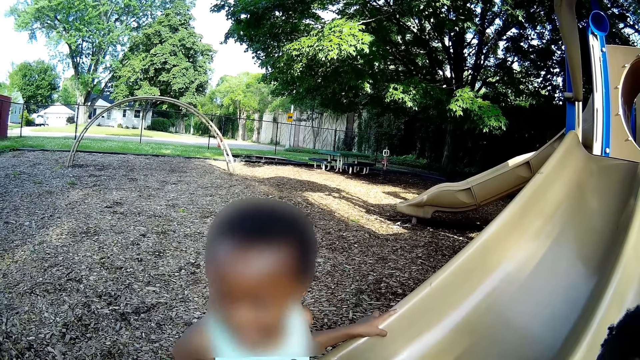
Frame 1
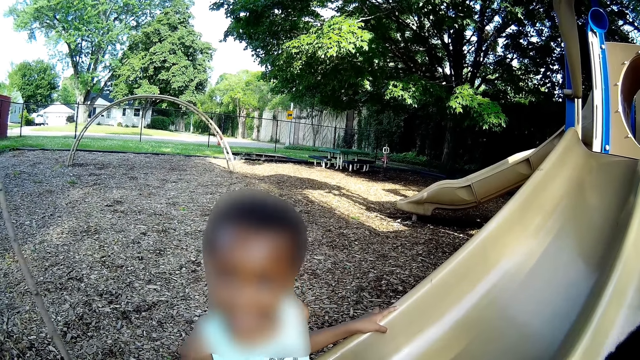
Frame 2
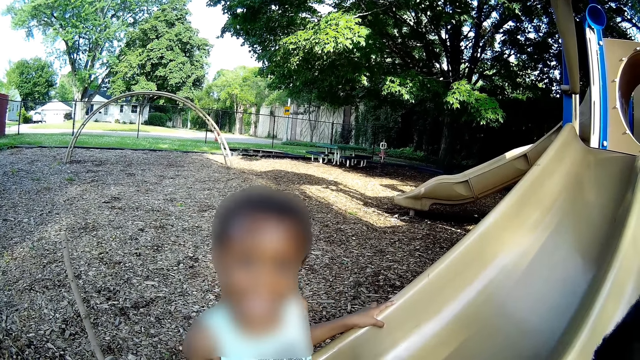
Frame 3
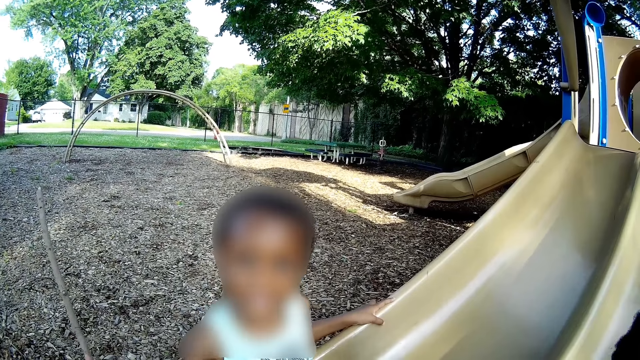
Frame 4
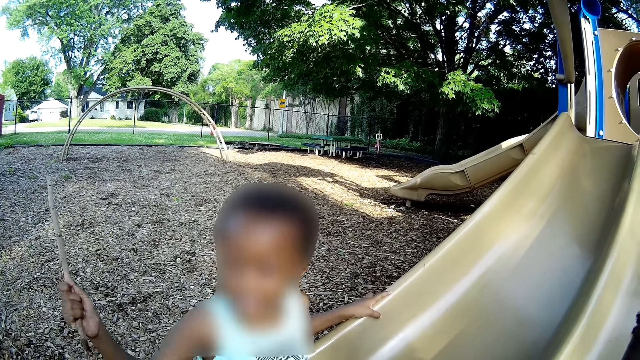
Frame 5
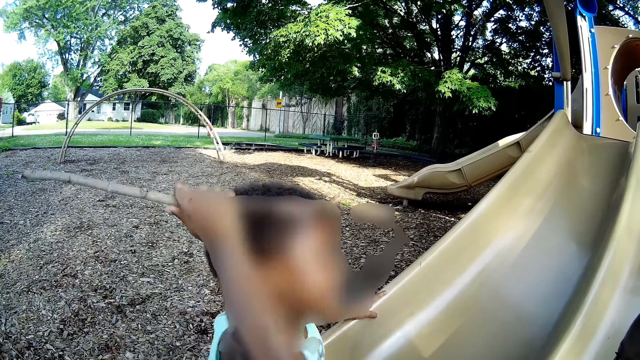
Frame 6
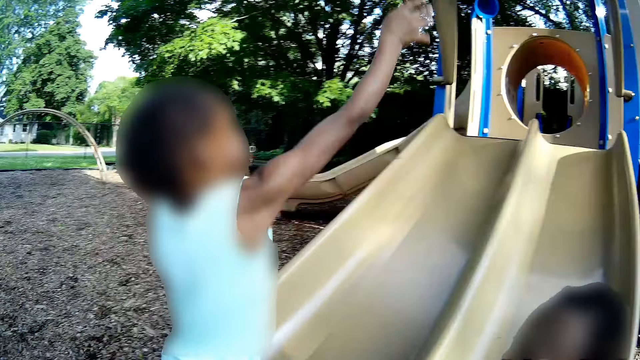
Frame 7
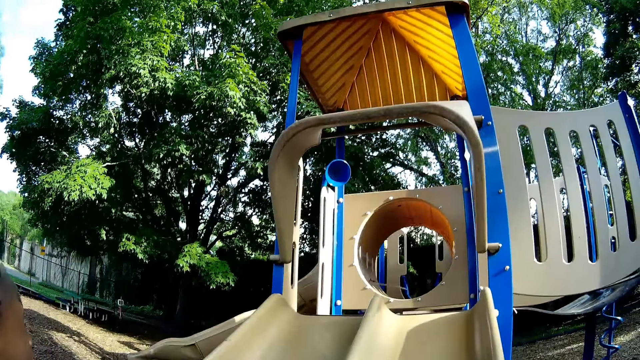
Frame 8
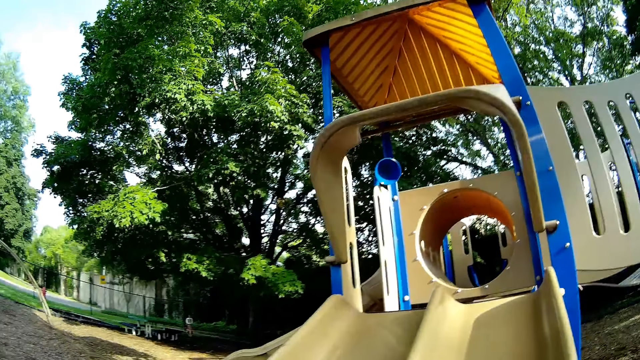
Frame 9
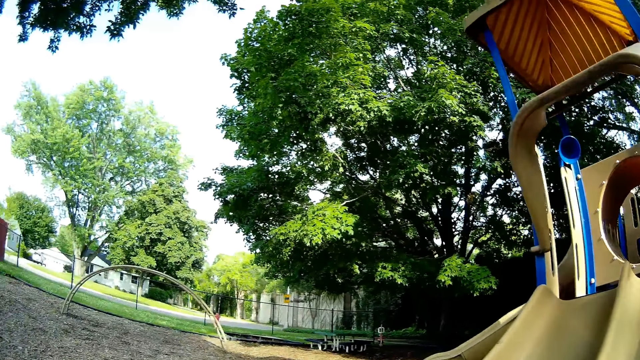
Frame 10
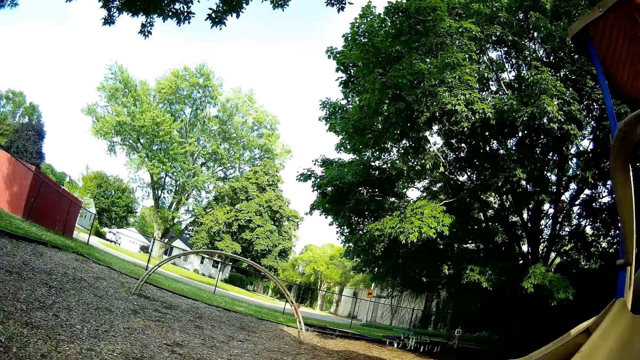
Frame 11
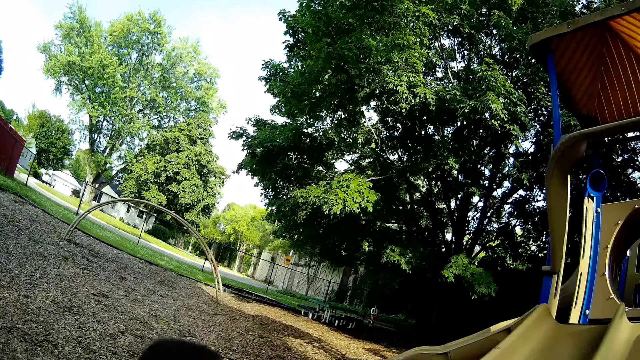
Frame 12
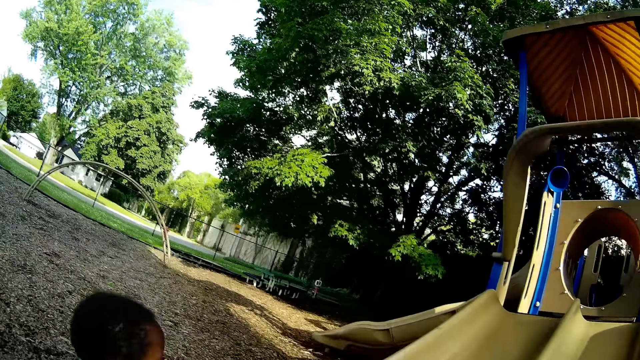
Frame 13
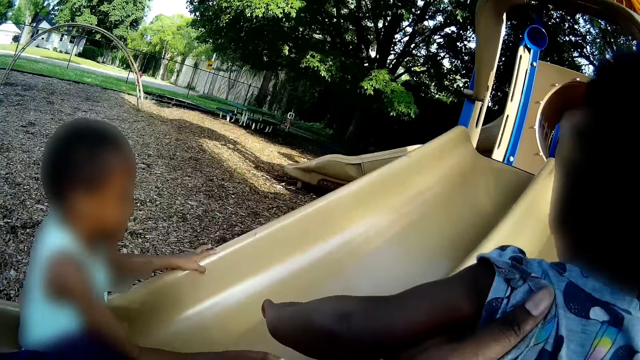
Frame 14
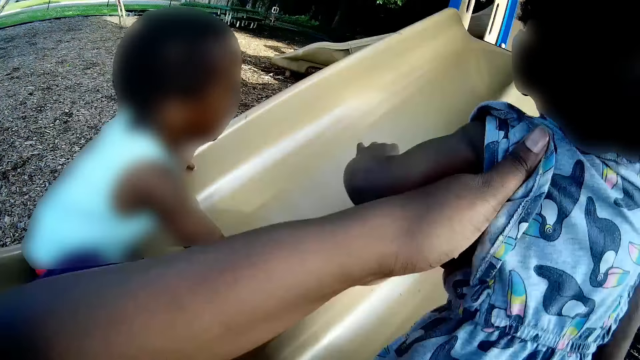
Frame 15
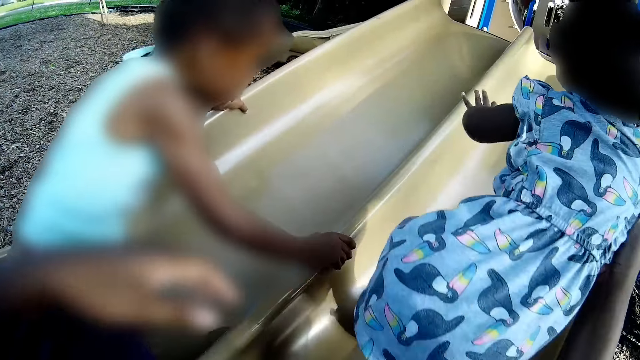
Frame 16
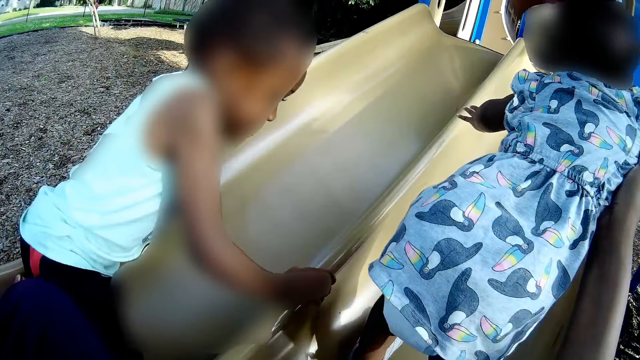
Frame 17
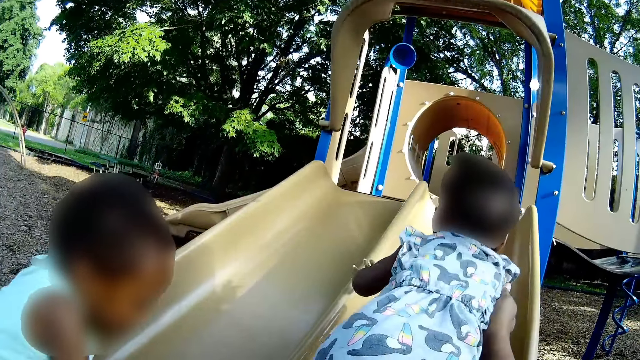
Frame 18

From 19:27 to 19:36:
The camera wearer interacts with the boy. The boy tosses the stick on the plastic slide with his right hand. The boy plays.

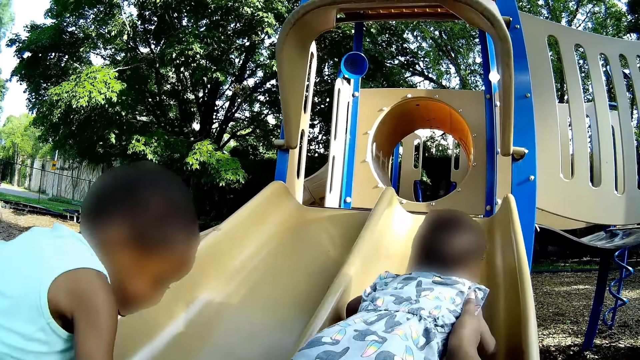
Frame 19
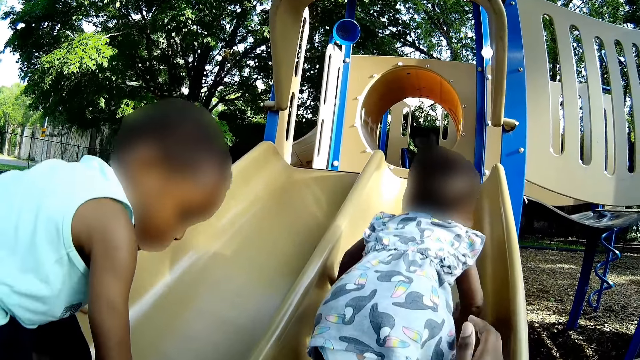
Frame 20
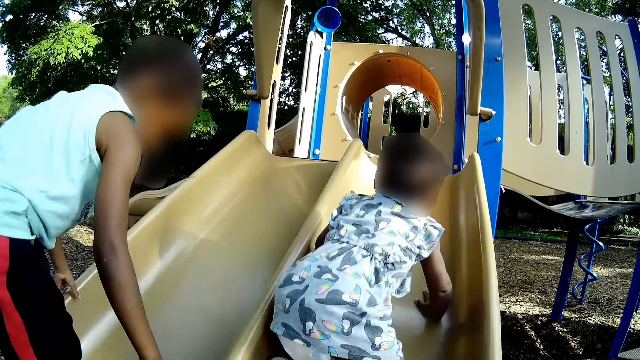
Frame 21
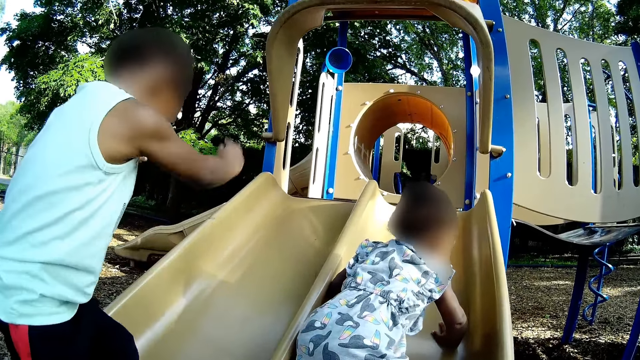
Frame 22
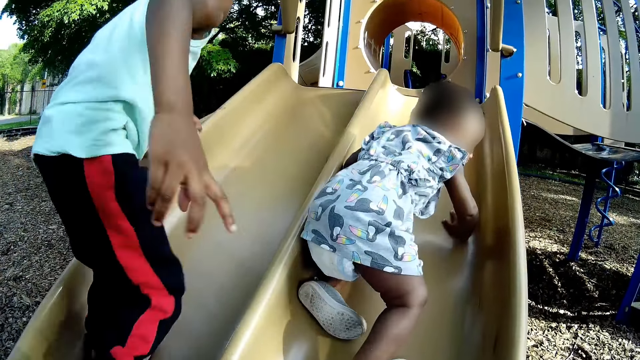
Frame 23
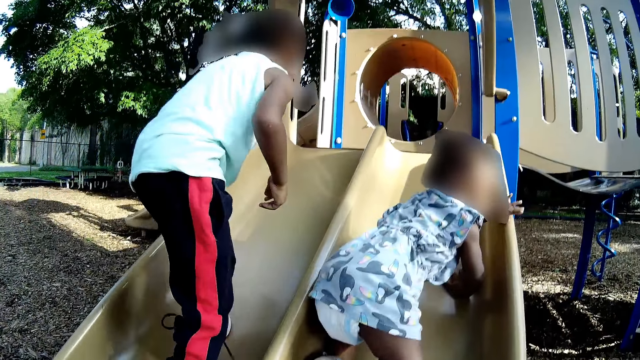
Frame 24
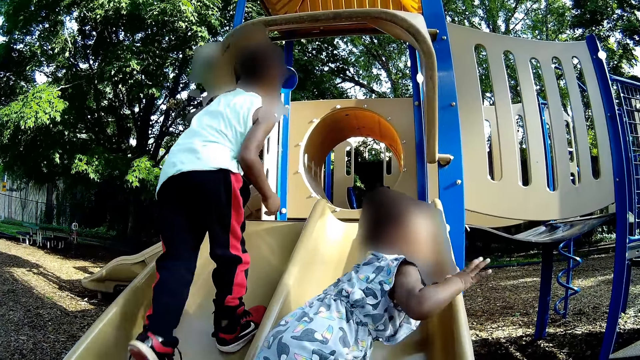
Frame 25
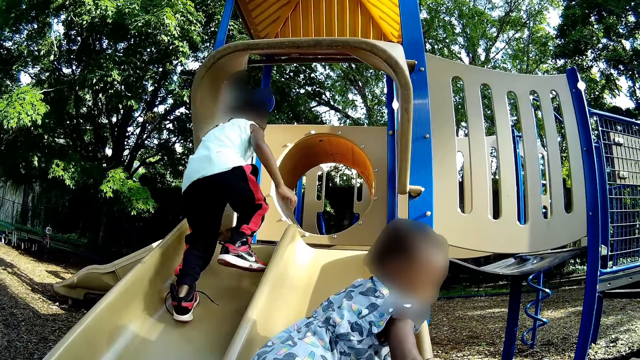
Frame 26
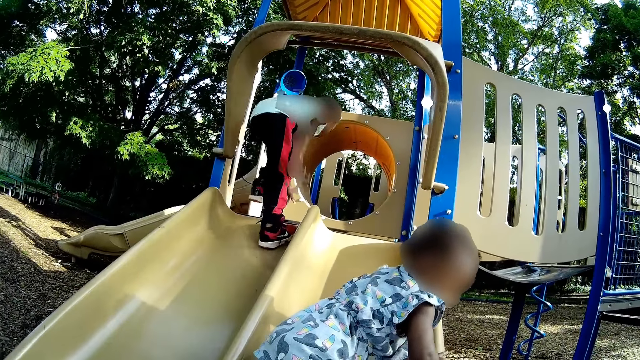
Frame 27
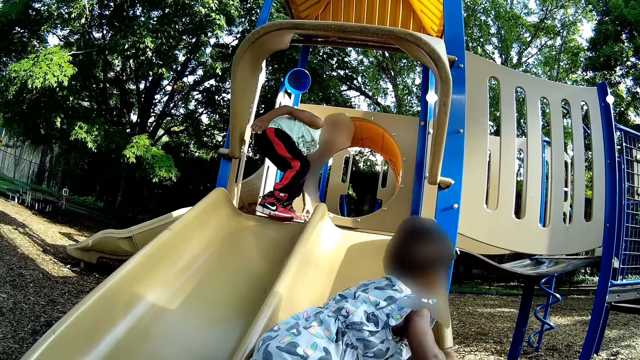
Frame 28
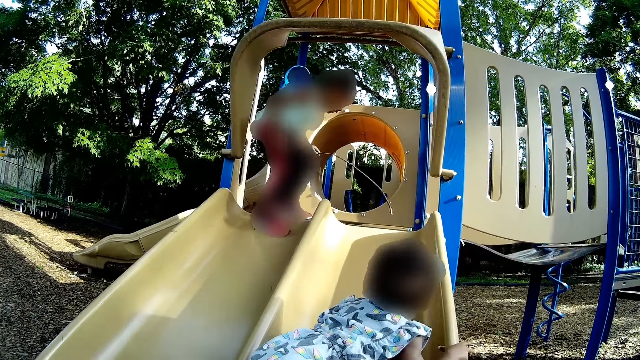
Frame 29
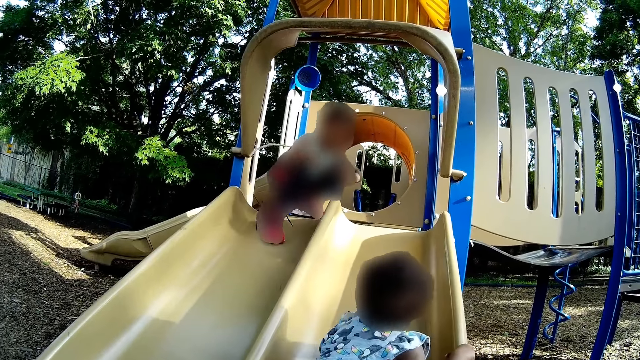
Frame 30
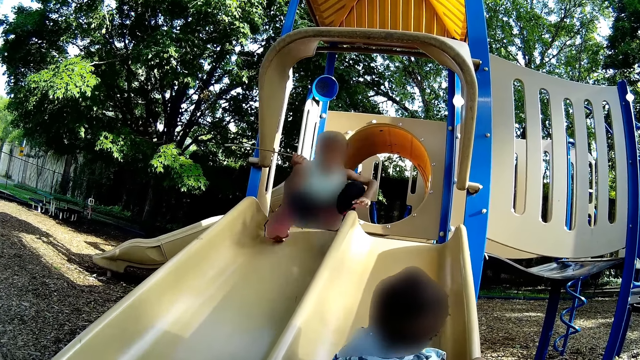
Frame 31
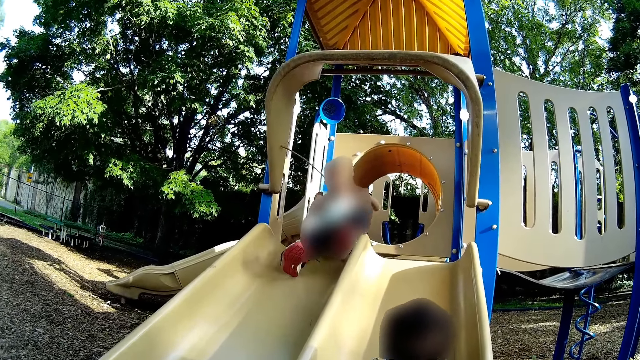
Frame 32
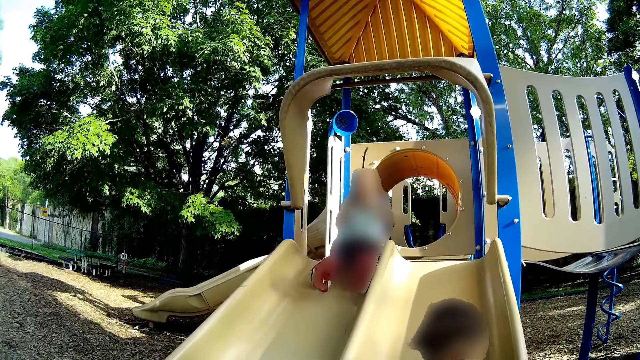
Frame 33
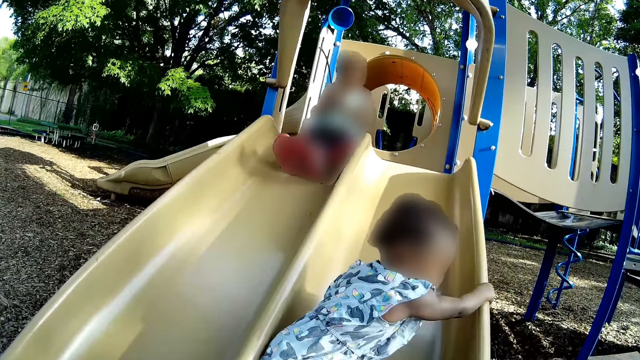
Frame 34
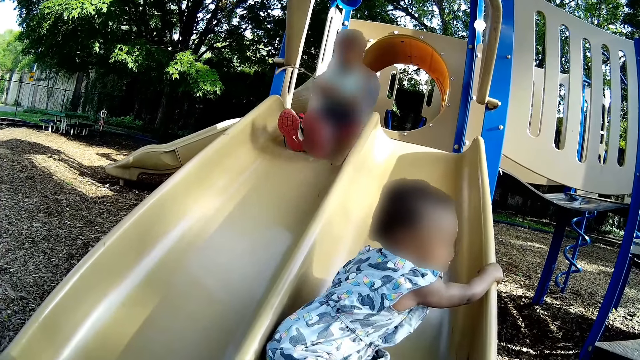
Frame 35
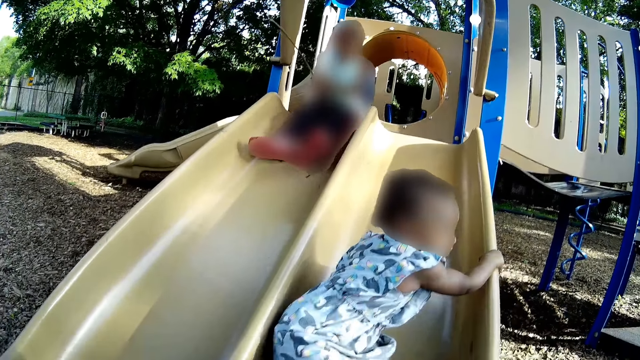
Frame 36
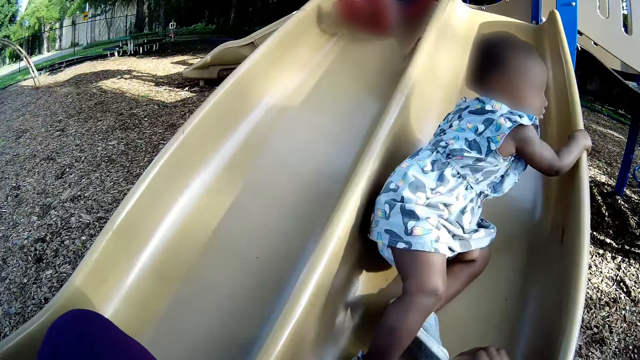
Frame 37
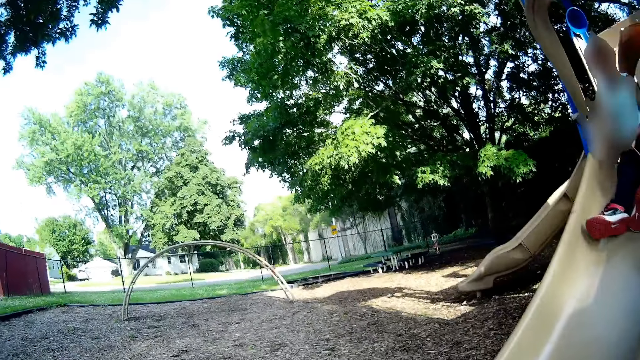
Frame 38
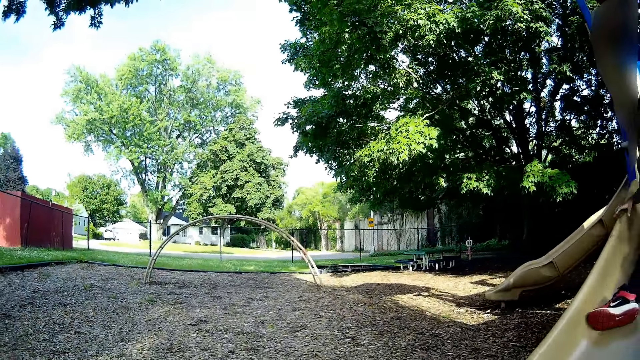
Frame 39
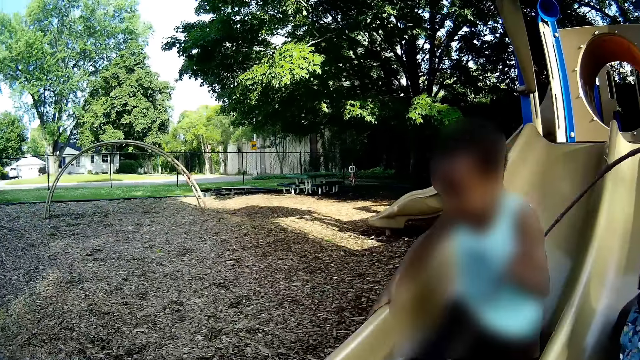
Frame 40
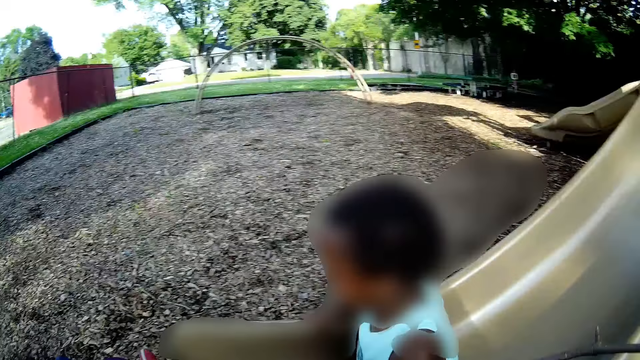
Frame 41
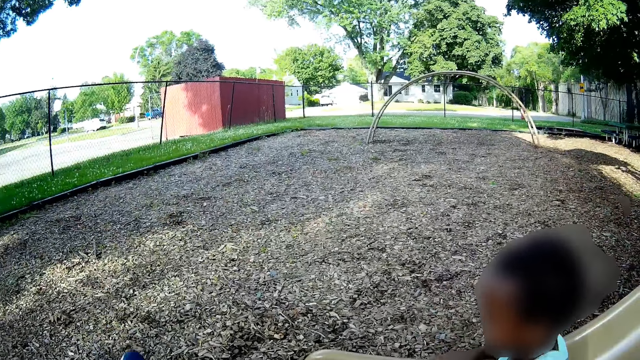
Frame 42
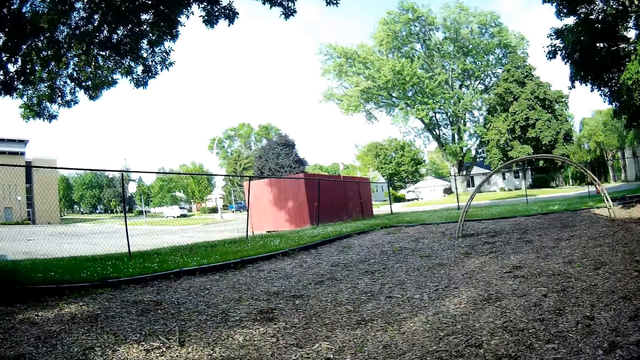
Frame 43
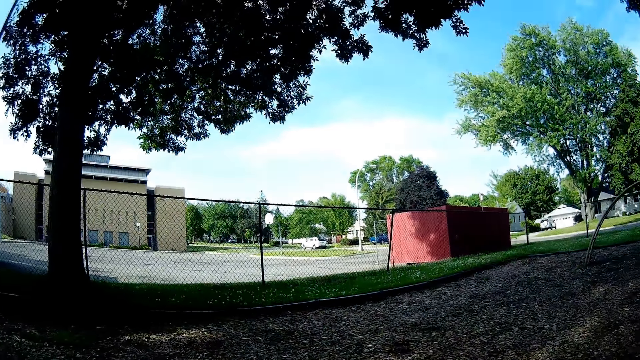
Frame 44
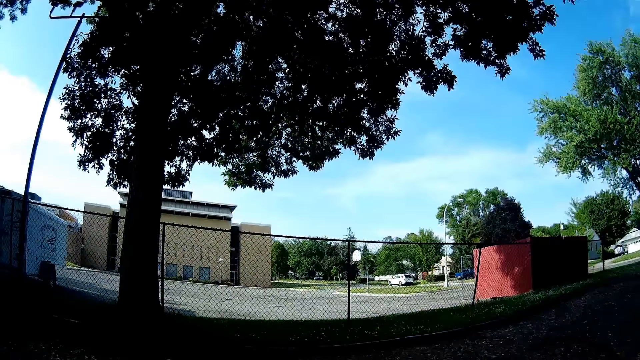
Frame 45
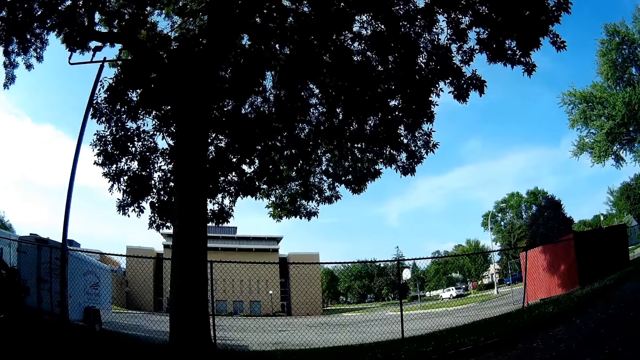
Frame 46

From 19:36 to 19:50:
The girl climbs on the plastic slide. The boy climbs the plastic slide, picks the stick from the plastic slide with his left hand, and slides down the plastic slide with the stick in his left hand.
